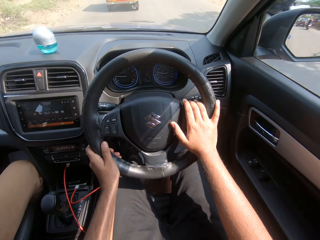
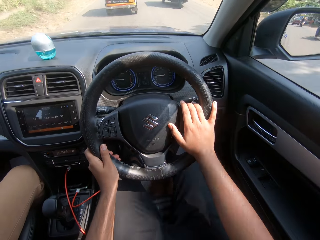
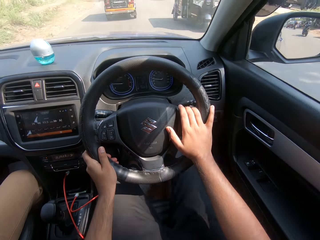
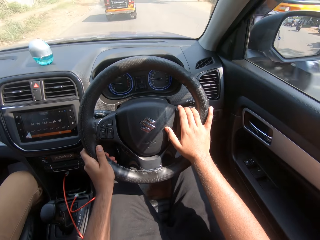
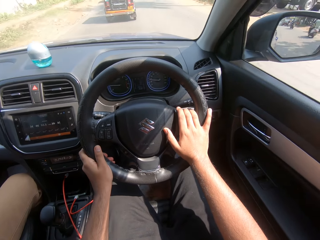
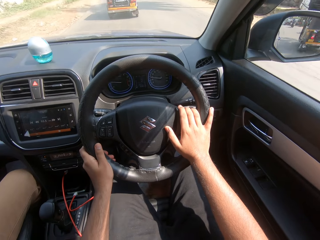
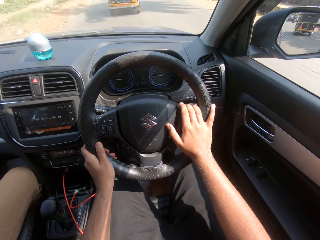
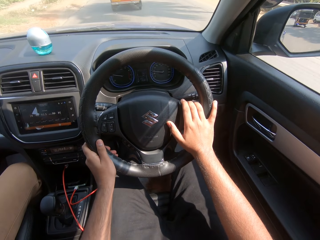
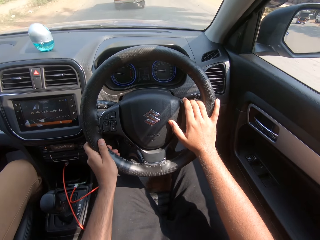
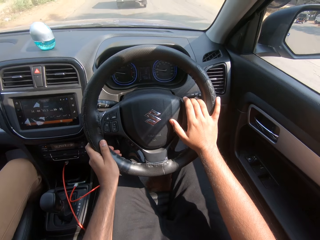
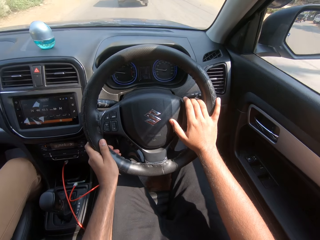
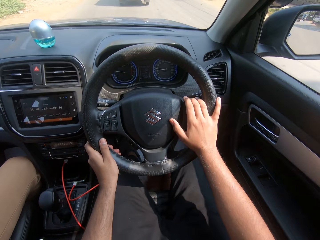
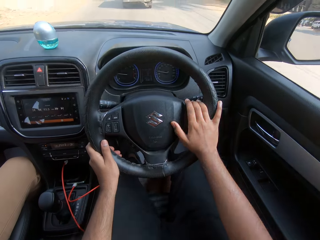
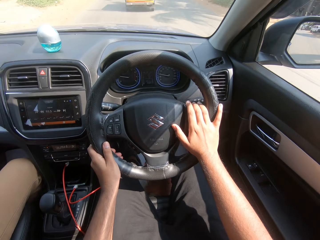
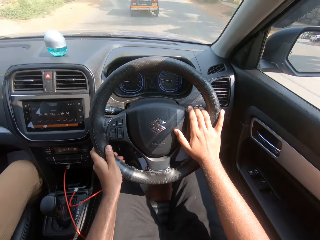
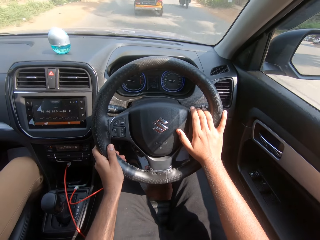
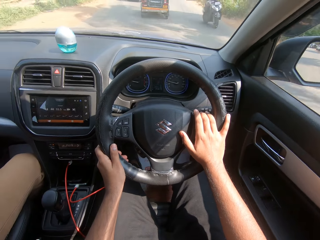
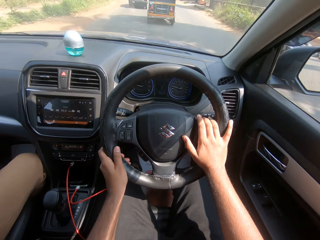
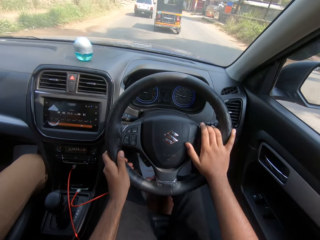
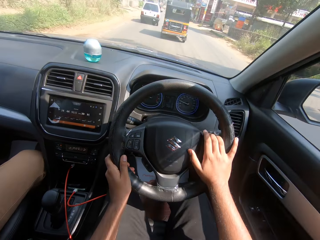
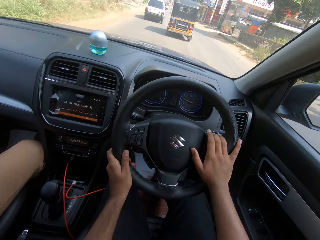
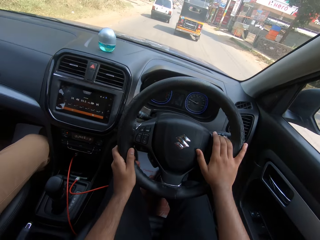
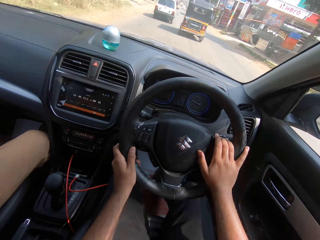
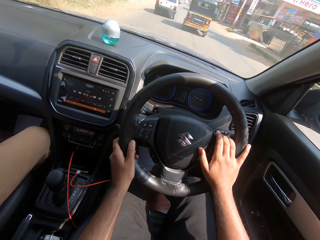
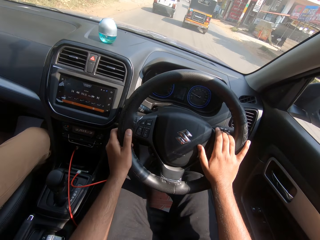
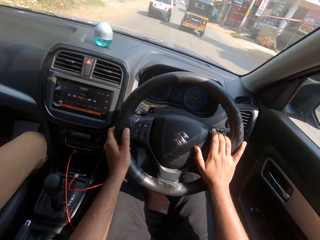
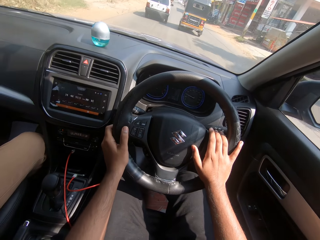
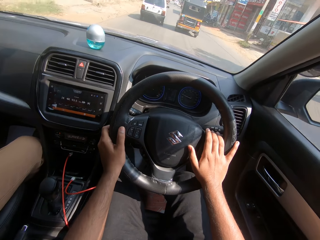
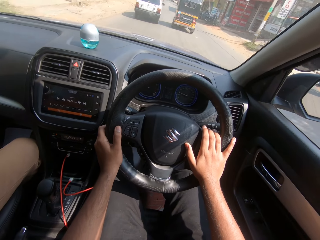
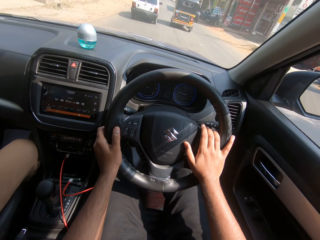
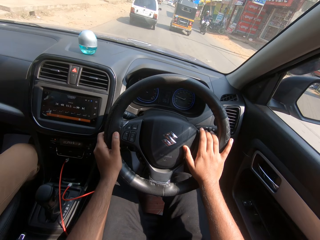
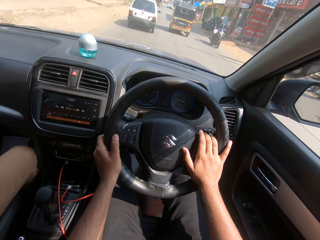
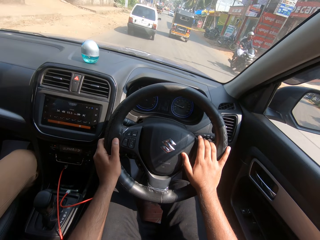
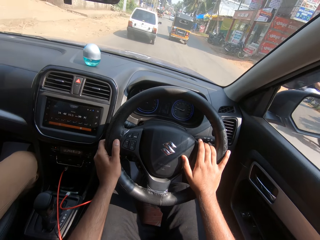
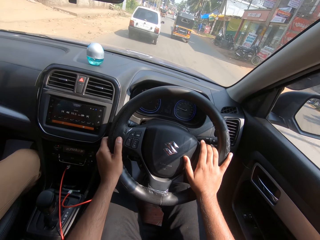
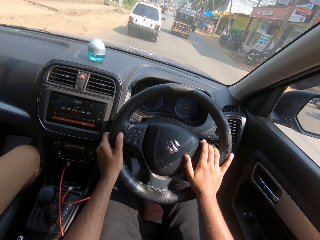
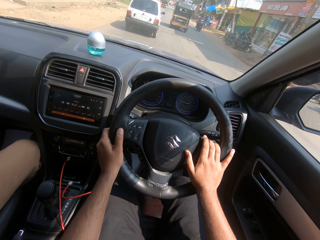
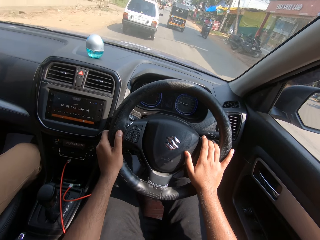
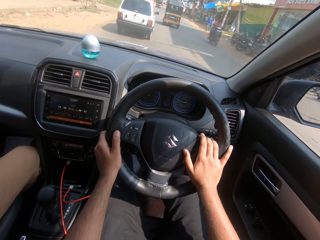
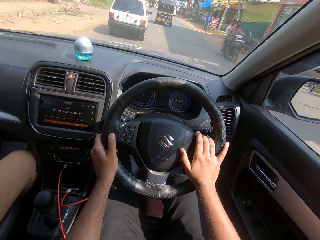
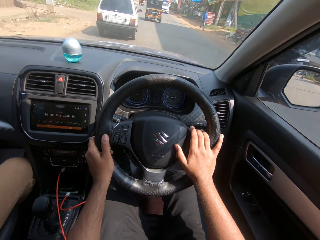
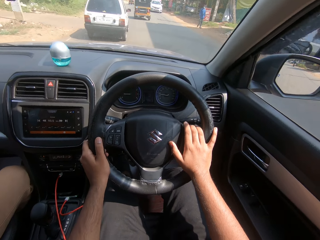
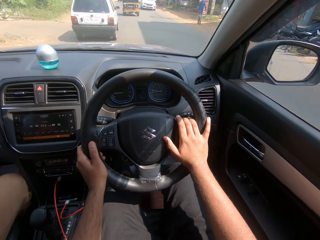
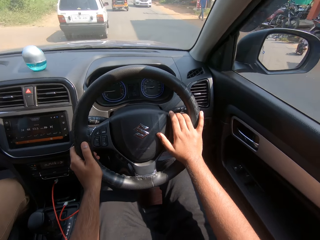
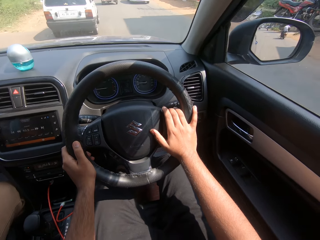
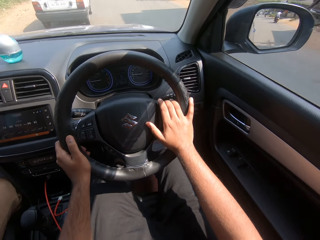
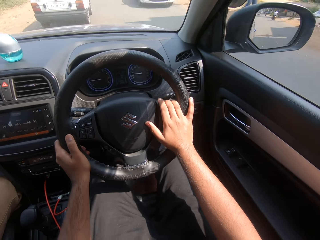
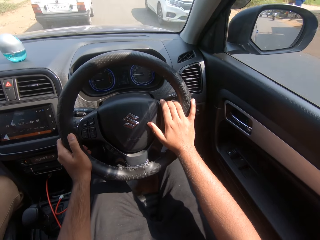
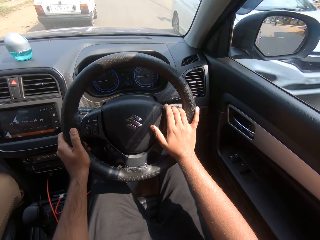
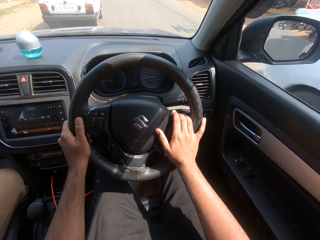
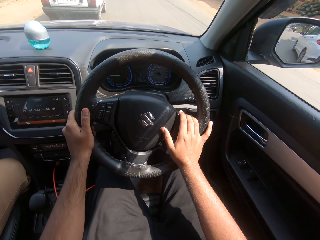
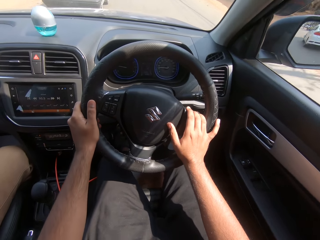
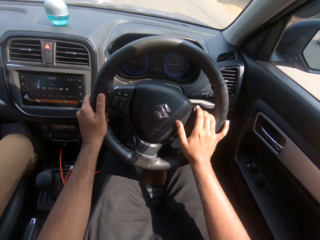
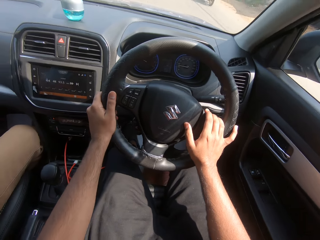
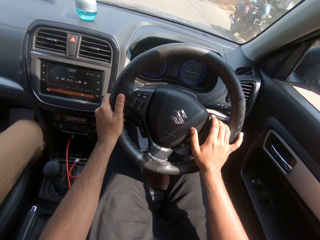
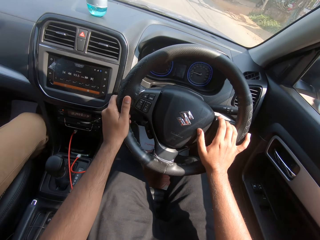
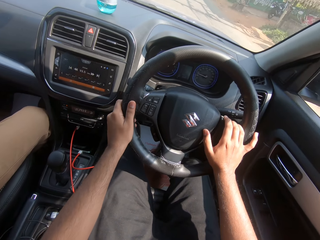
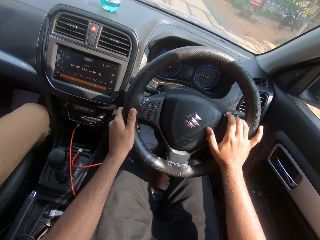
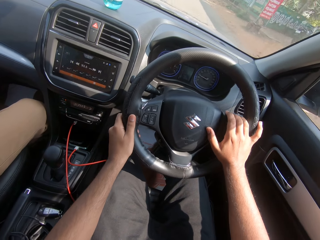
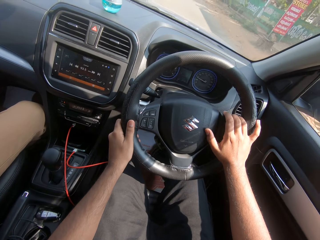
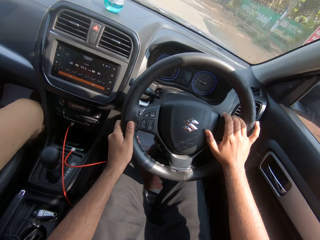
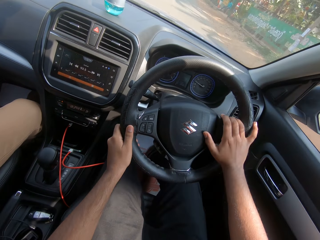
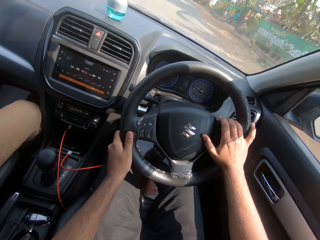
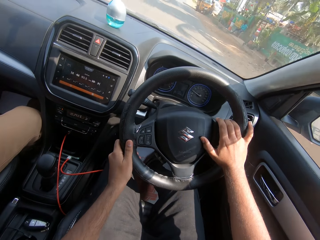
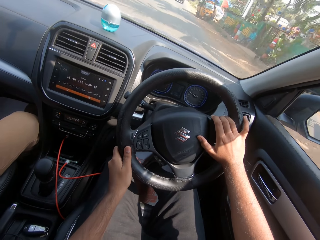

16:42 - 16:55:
A motorcycle rides past the camera wearer. A tricycle rides past the camera wearer. A motorcycle rides past the camera wearer repeatedly. A white car drives past the camera wearer. The camera wearer drives the car and looks at the side mirror. A motorcycle rides past the camera wearer.

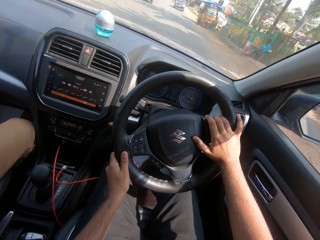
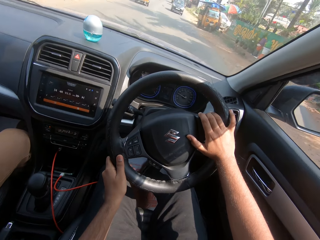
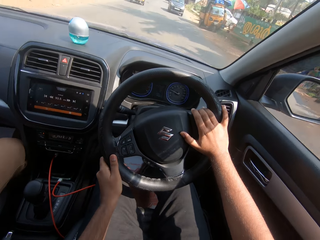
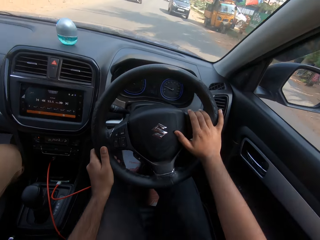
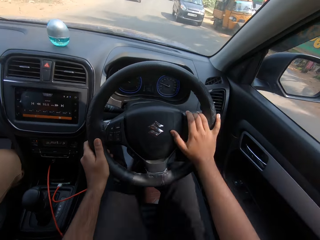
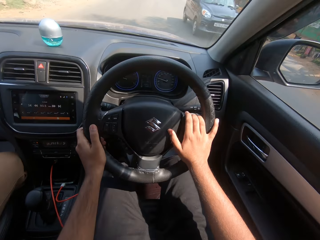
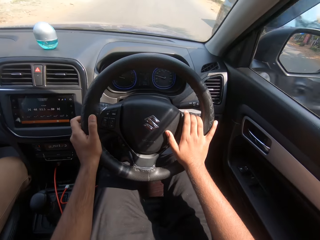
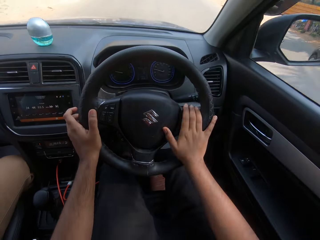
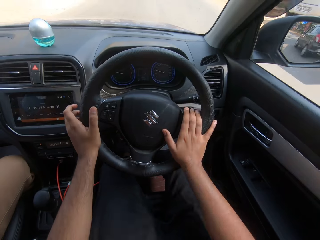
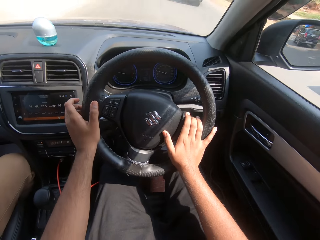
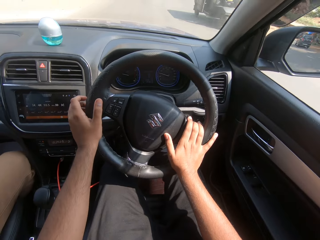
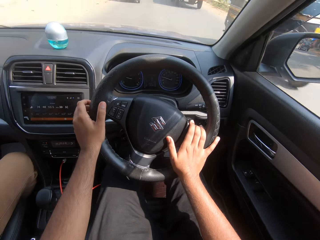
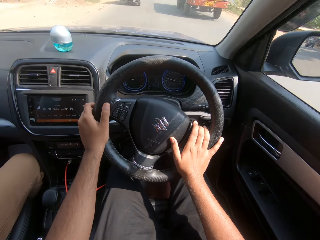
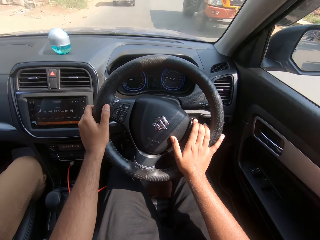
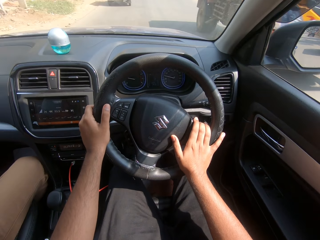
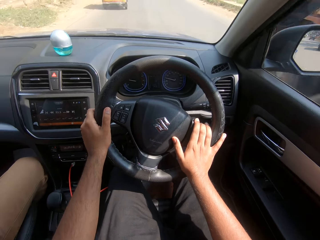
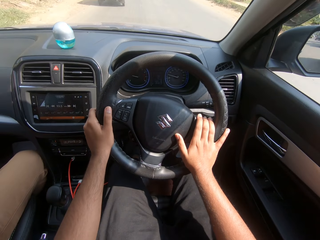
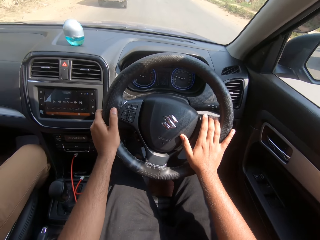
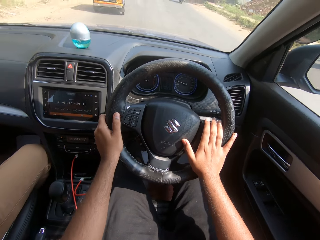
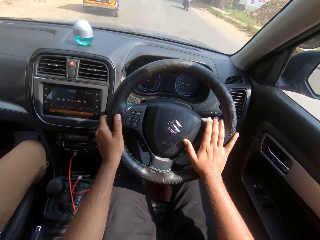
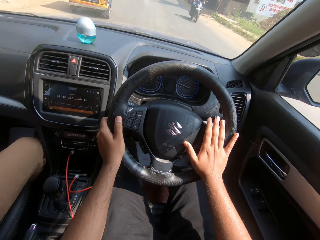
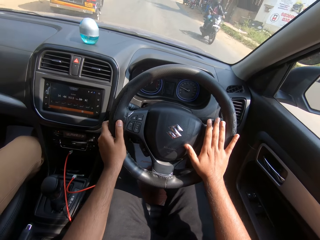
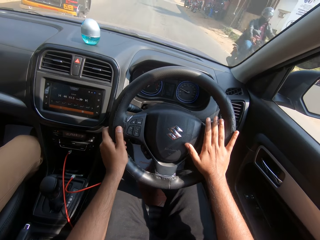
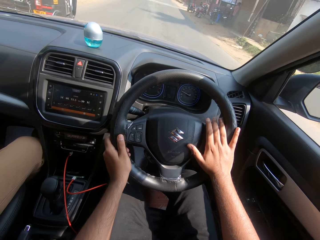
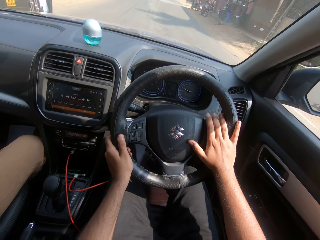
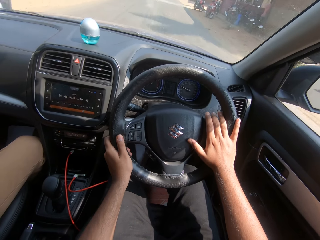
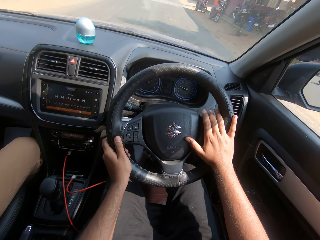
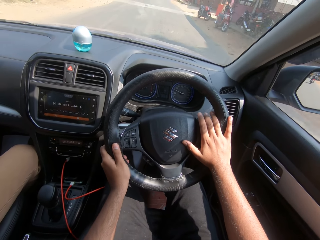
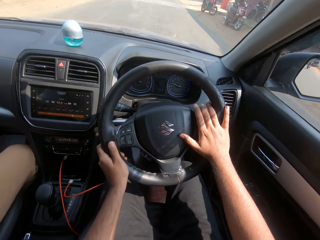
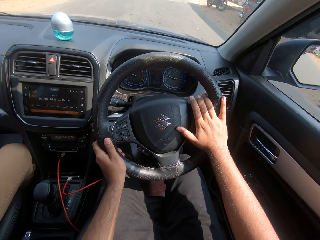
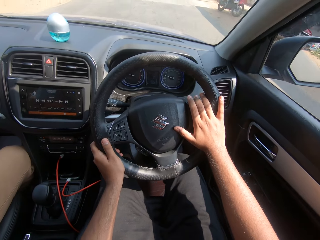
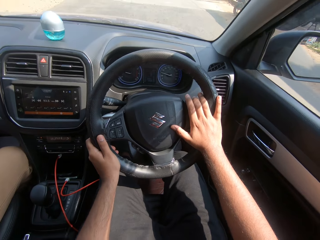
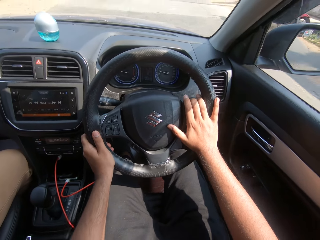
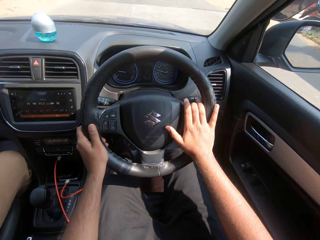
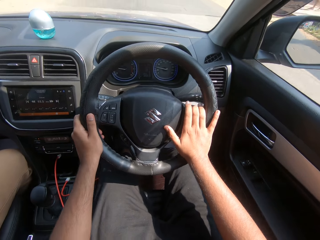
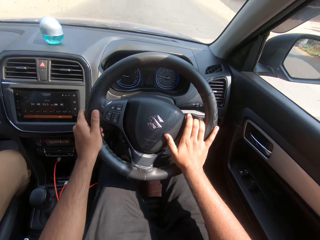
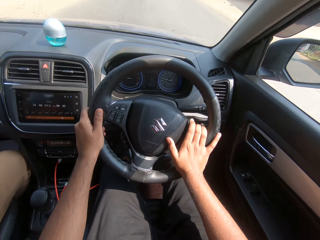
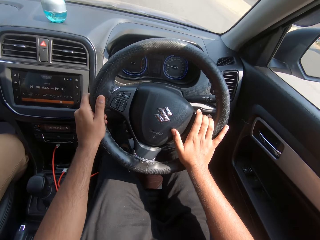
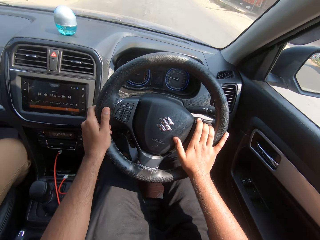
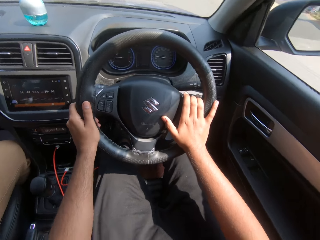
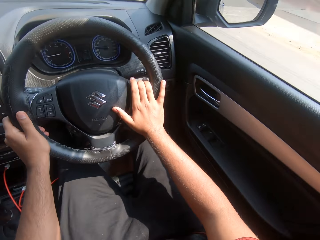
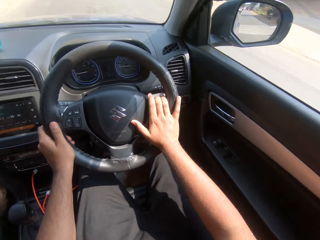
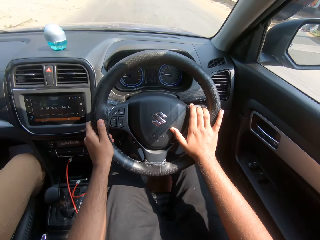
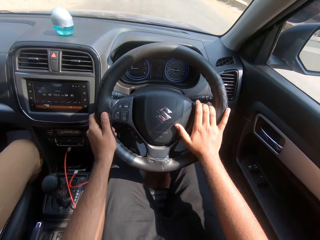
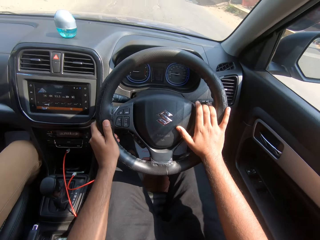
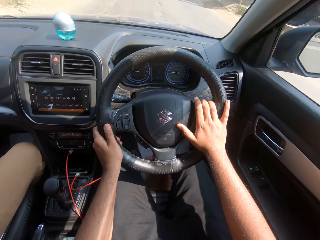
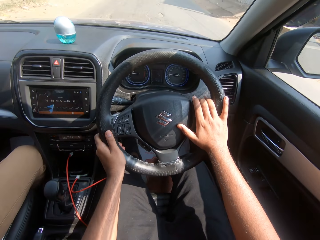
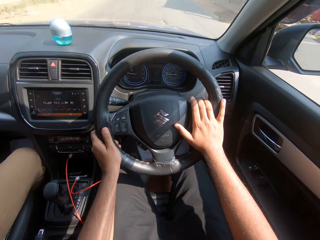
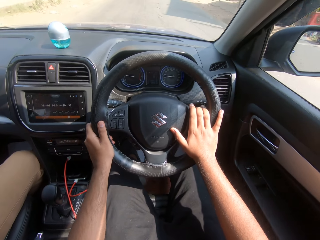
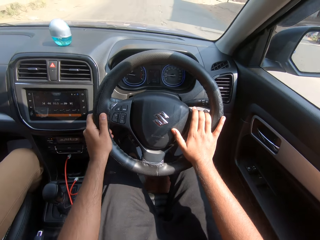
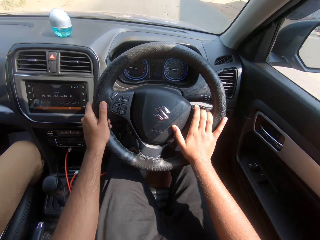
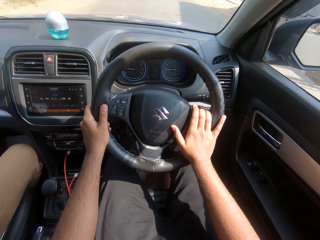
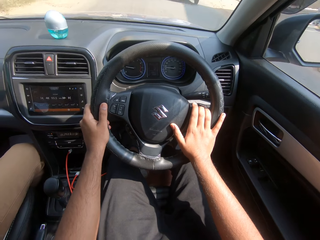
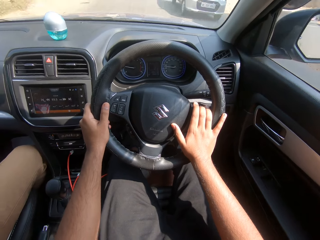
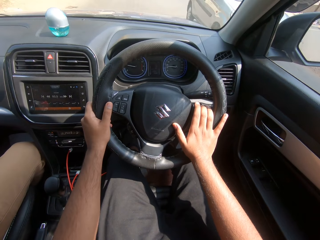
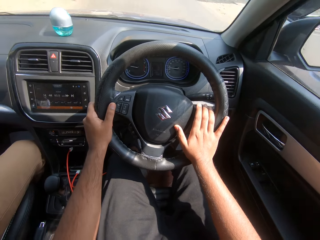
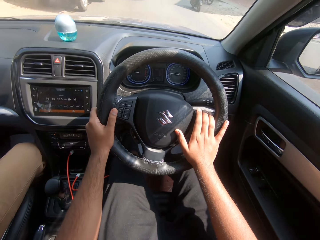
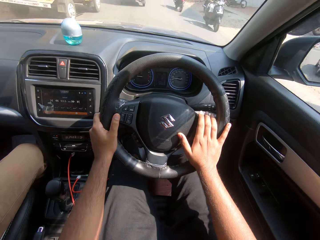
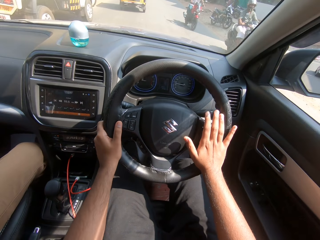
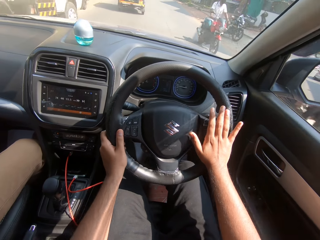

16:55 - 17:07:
A black car drives past the camera wearer. A tricycle rides past the camera wearer. An orange truck drives past the camera wearer. A motorcycle rides past the camera wearer. The camera wearer drives the car and looks around. A white car drives past the camera wearer. A motorcycle rides past the camera wearer.
